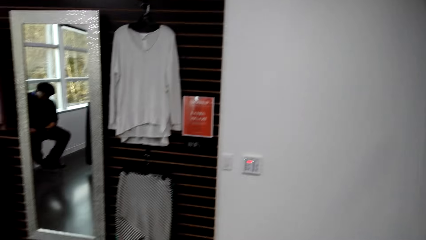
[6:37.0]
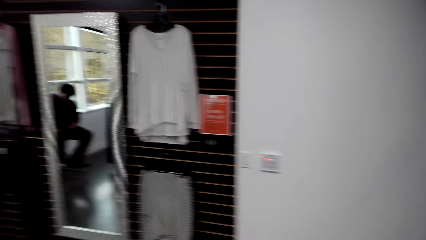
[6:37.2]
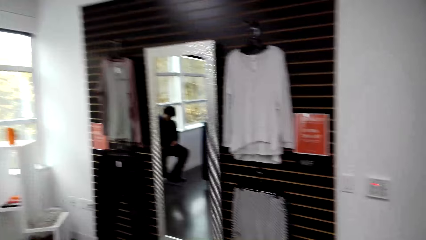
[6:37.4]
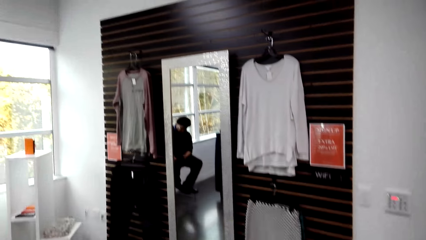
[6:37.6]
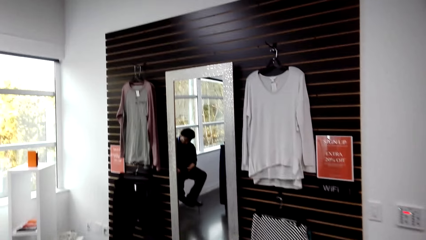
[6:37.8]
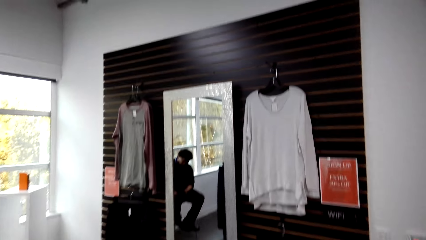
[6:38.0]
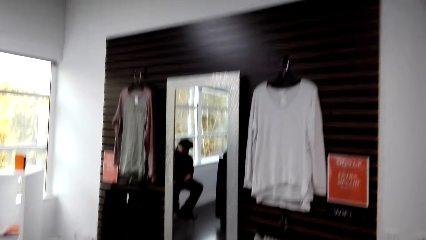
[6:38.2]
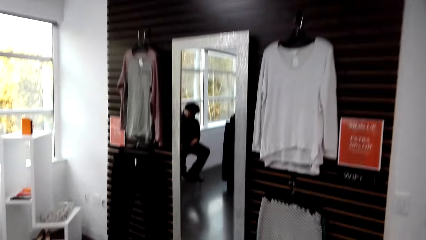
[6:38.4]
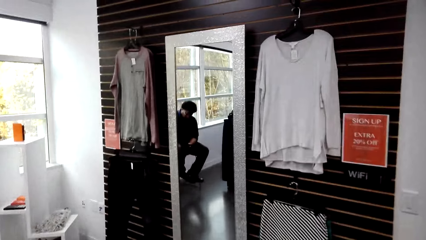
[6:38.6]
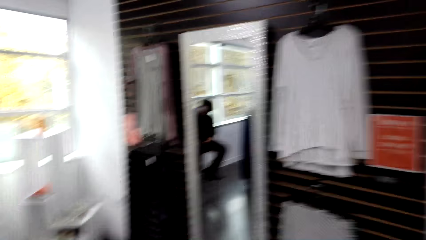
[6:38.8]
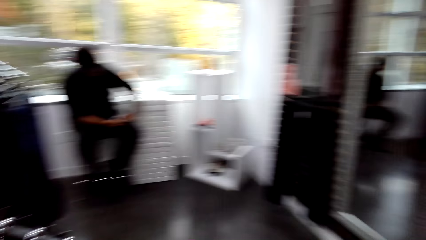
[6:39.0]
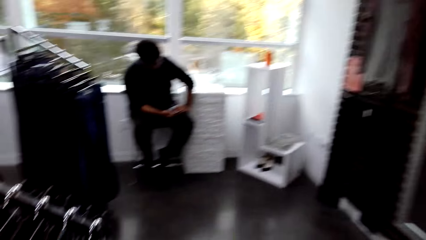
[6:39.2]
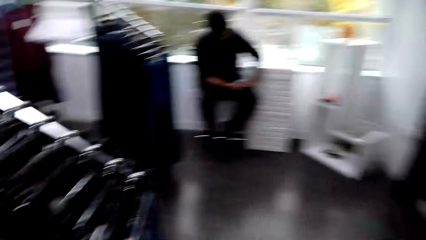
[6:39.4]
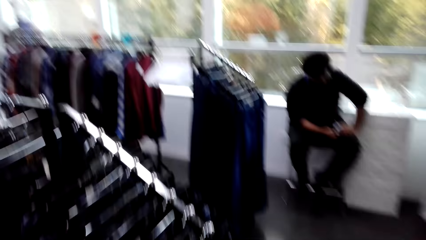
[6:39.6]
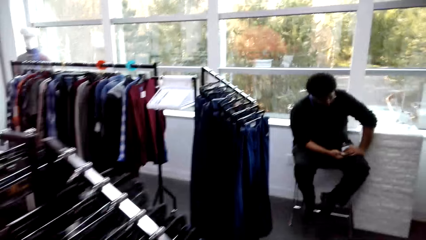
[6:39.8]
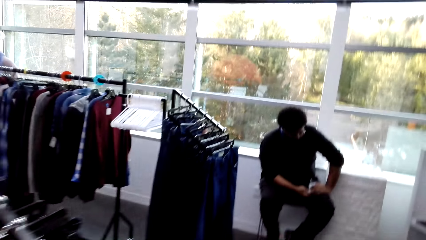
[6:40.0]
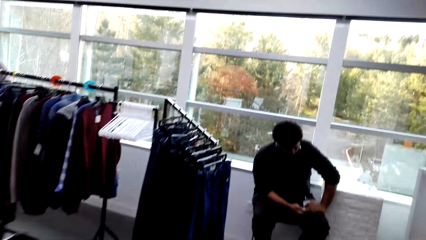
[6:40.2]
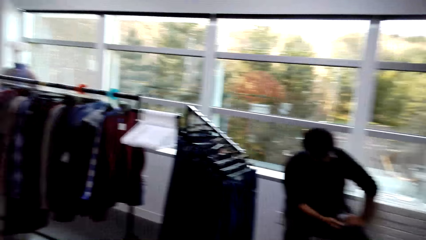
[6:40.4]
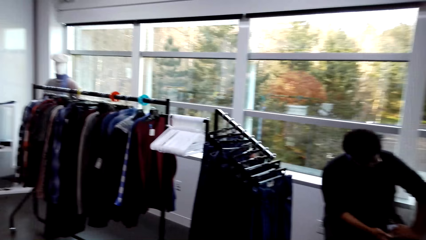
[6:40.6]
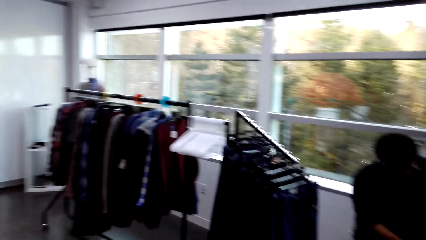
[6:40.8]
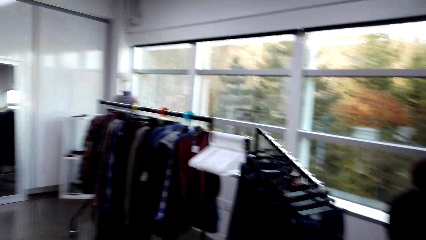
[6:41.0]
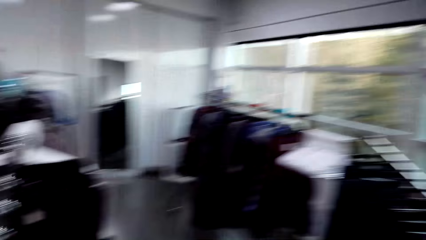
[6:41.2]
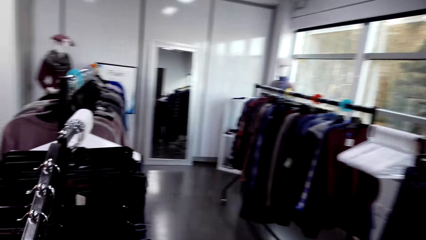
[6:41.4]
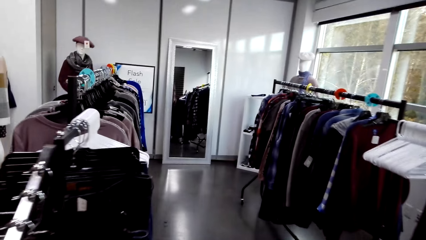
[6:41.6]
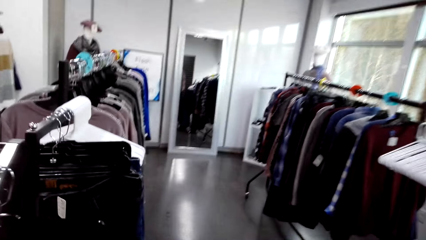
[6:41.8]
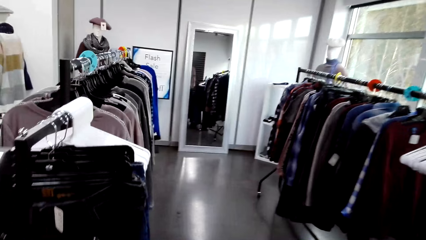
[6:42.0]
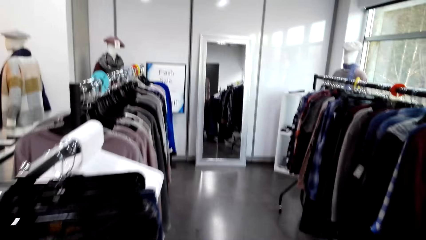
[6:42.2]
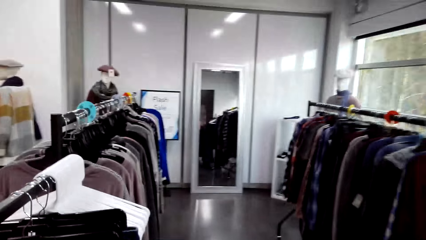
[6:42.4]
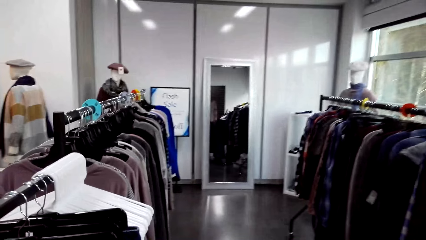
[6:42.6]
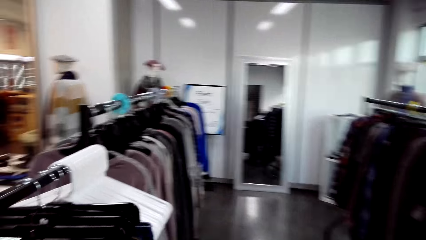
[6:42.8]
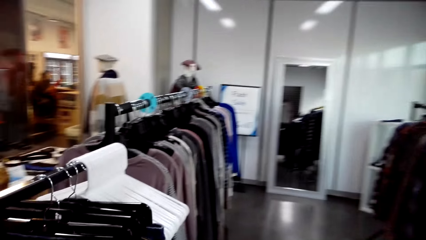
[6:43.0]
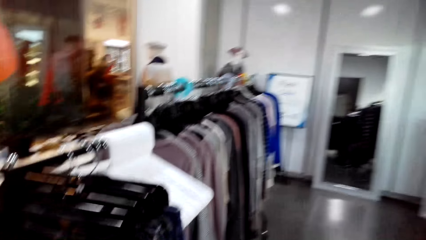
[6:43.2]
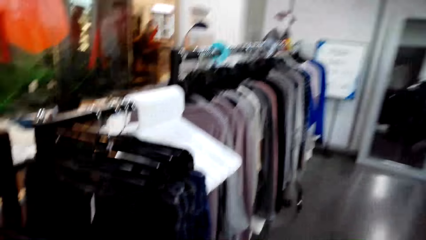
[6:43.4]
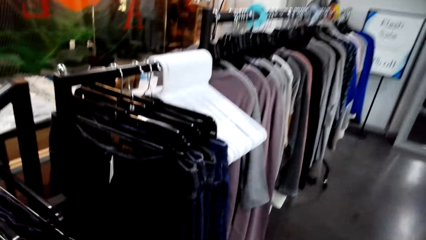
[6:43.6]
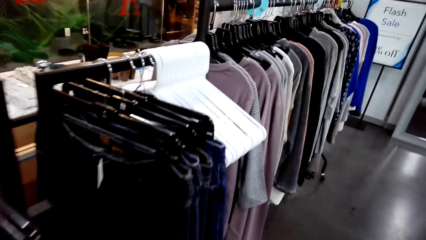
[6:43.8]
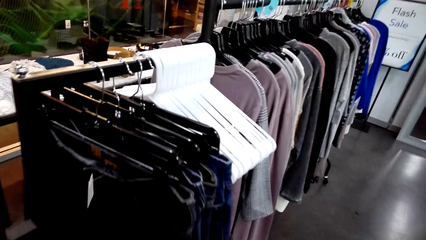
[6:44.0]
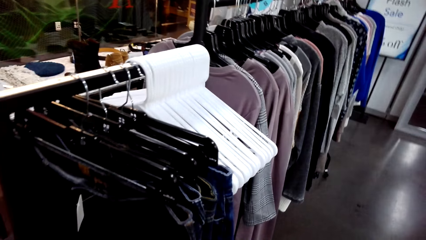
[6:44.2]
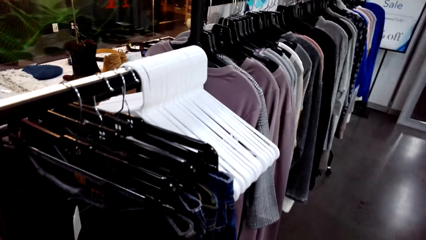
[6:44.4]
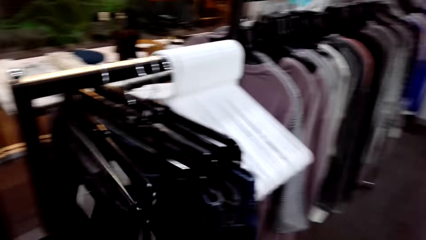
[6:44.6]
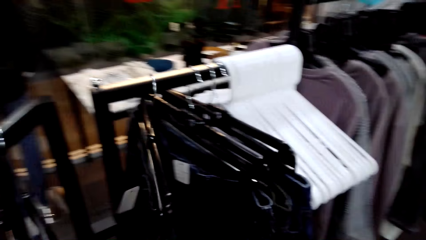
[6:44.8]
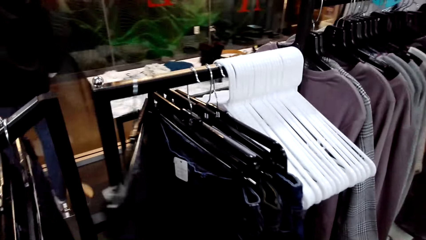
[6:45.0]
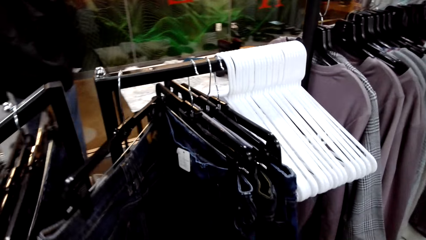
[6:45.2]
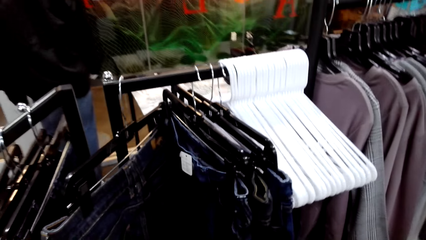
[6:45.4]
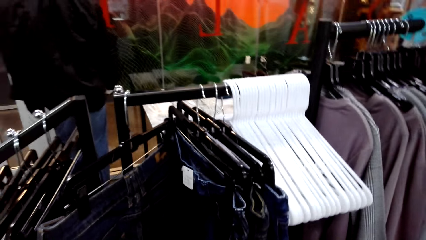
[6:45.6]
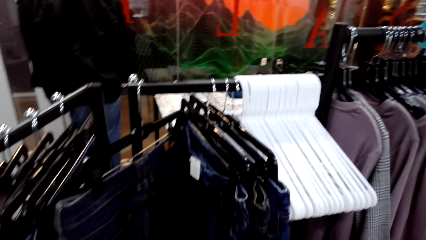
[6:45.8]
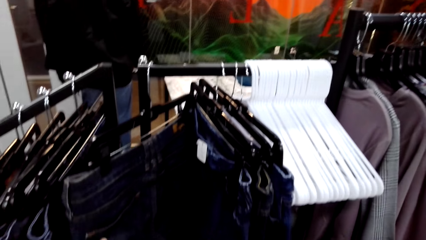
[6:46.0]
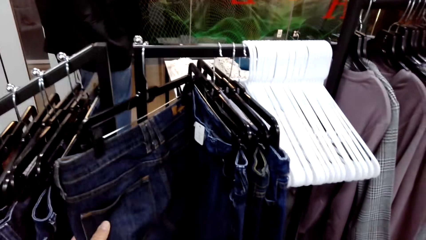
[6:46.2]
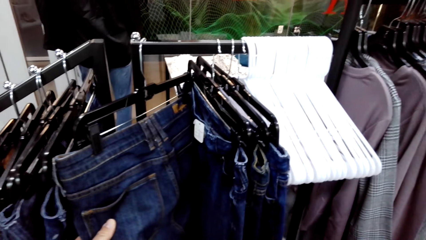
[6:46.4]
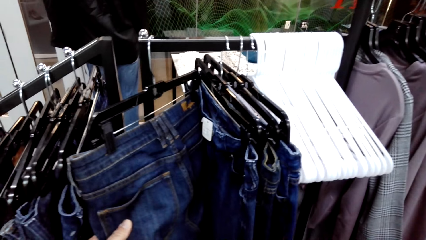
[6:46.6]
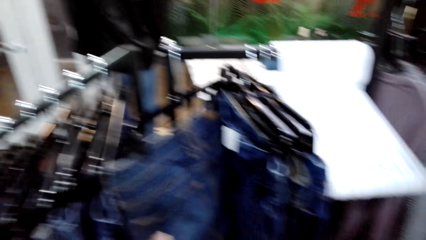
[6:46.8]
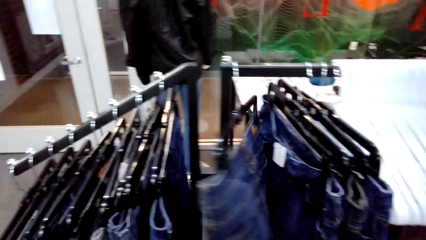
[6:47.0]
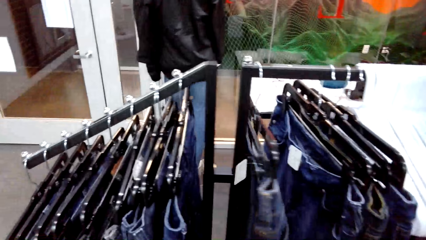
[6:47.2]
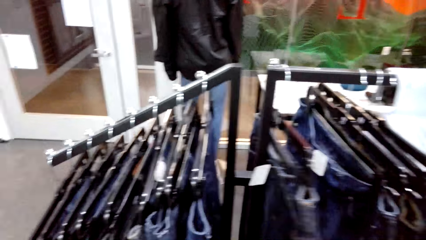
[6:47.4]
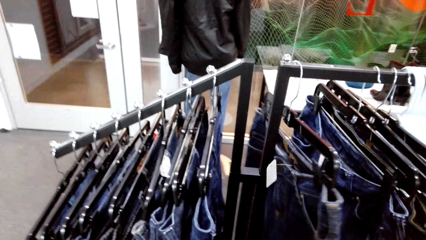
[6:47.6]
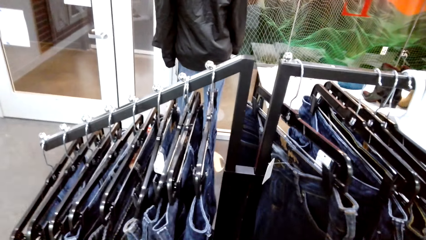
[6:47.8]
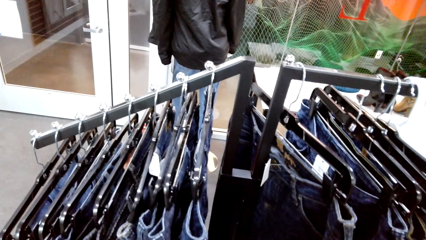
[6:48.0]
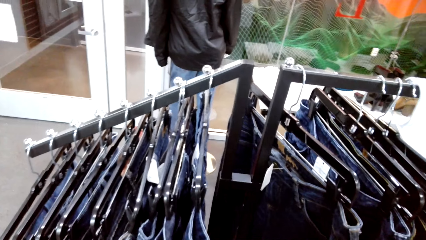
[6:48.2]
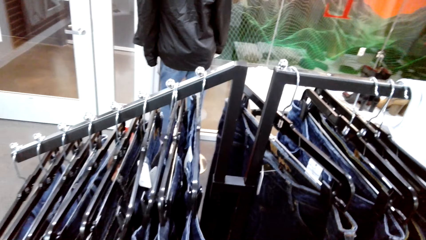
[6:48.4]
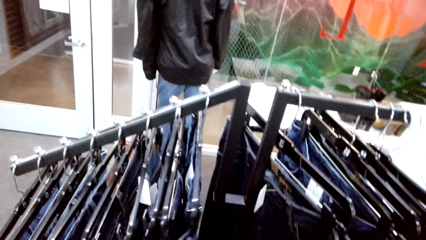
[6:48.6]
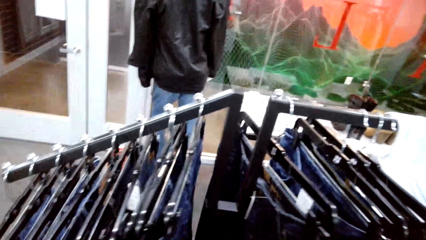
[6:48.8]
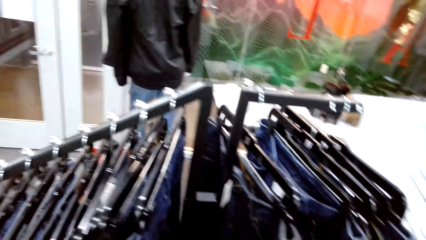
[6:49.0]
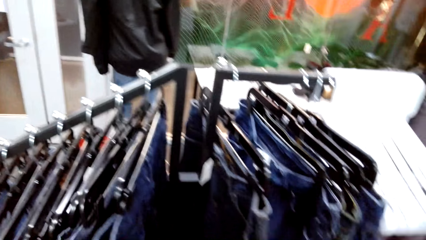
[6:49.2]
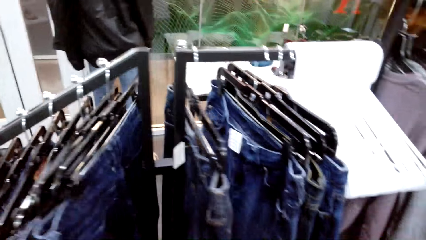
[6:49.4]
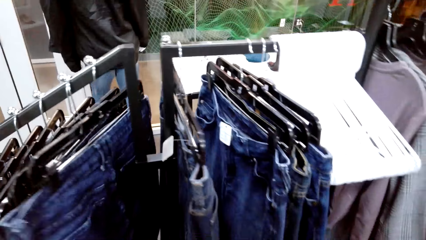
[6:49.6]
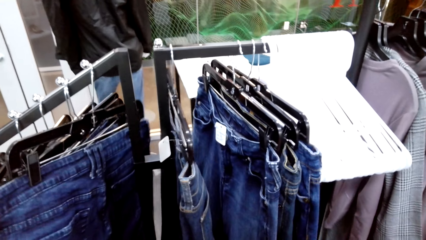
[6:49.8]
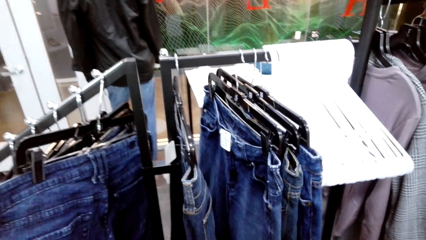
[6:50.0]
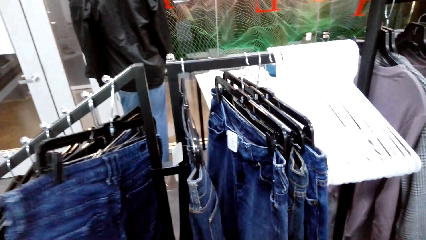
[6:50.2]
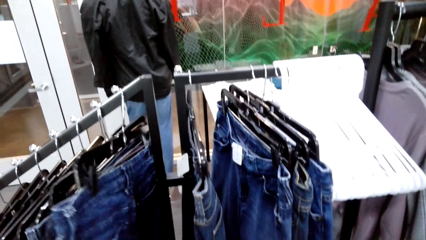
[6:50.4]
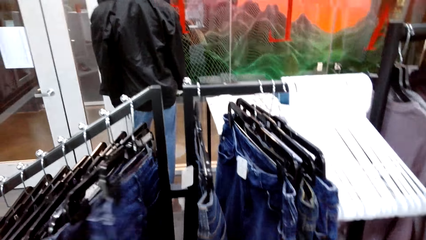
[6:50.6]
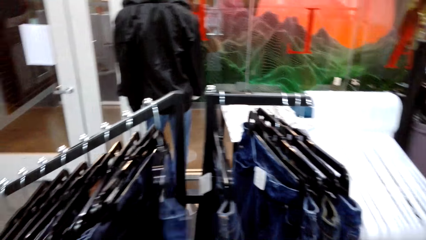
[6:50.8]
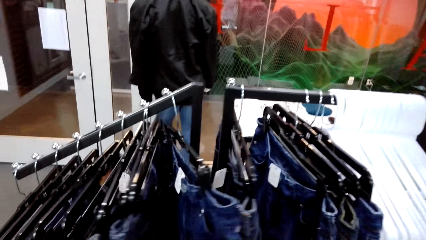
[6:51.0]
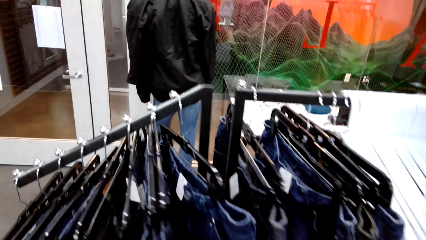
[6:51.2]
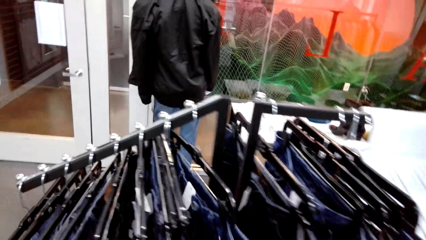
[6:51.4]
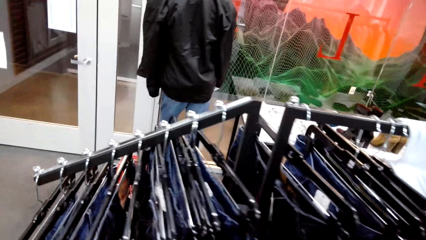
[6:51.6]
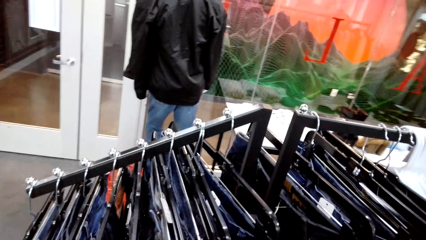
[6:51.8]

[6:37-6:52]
A man sits on the chair. The camera wearer walks in the clothes shop. They move the clothes, jeans, on the clothes hanging rod.
